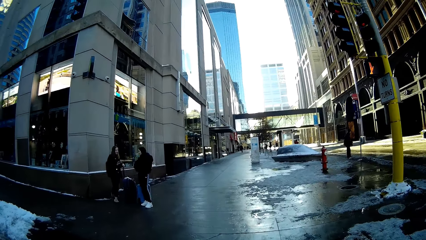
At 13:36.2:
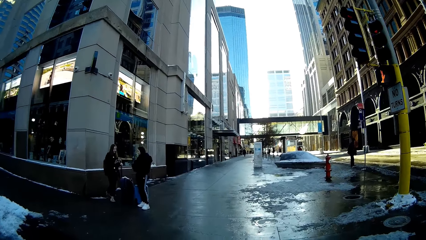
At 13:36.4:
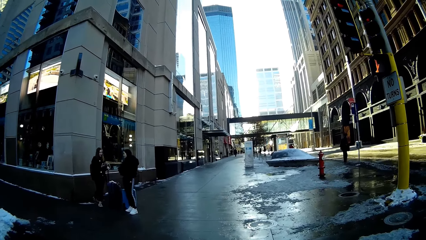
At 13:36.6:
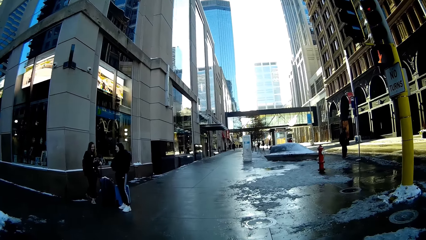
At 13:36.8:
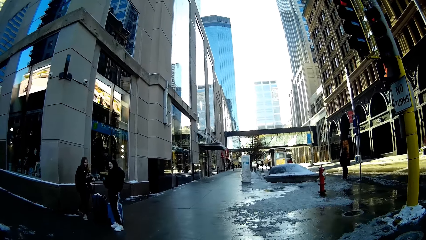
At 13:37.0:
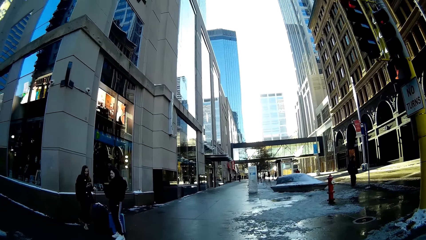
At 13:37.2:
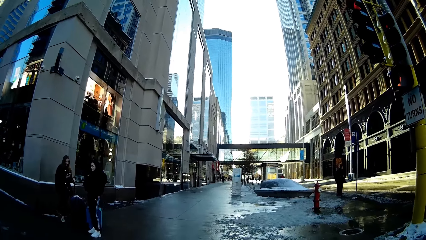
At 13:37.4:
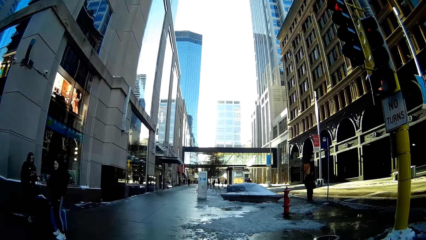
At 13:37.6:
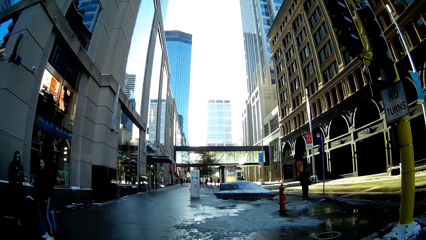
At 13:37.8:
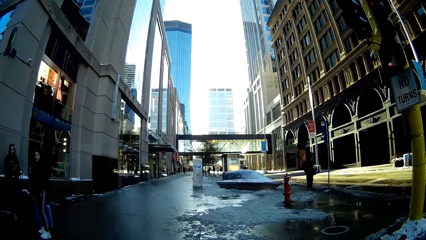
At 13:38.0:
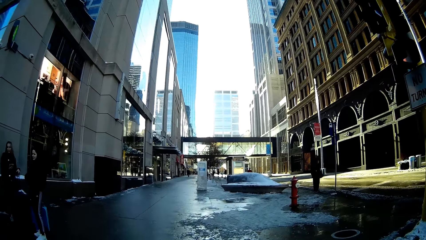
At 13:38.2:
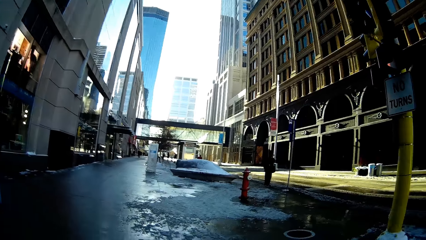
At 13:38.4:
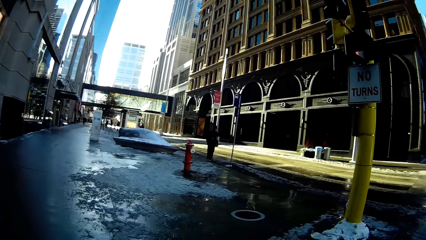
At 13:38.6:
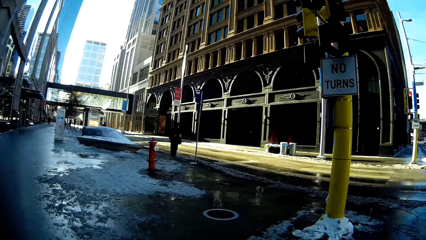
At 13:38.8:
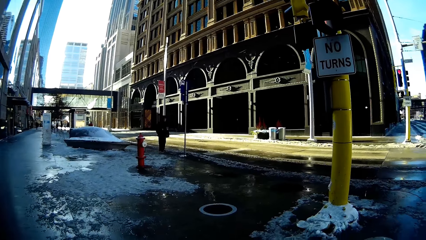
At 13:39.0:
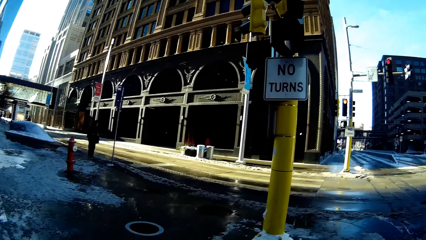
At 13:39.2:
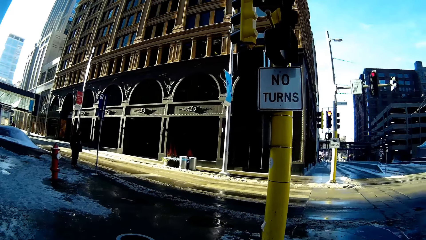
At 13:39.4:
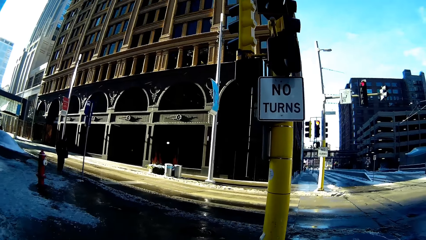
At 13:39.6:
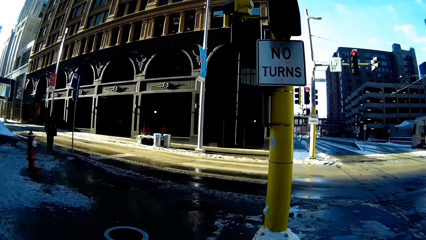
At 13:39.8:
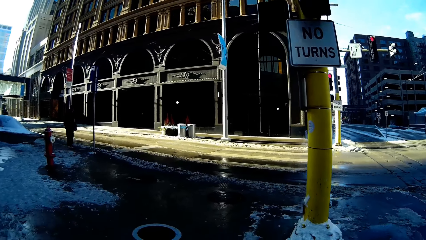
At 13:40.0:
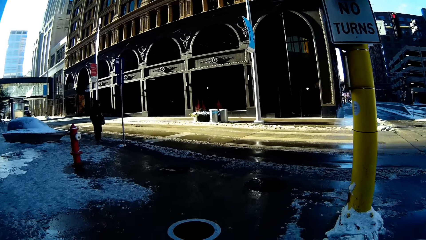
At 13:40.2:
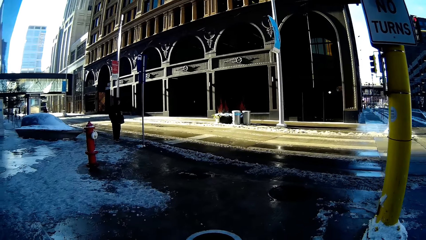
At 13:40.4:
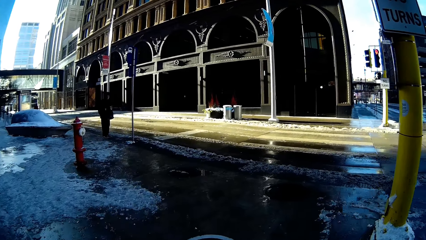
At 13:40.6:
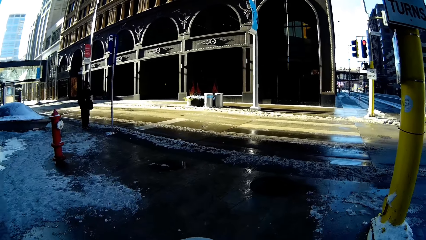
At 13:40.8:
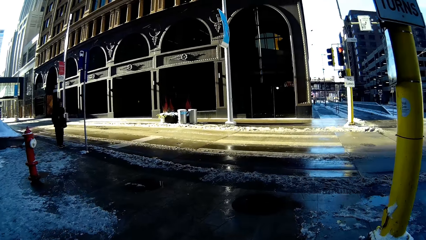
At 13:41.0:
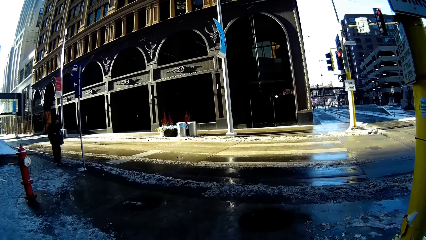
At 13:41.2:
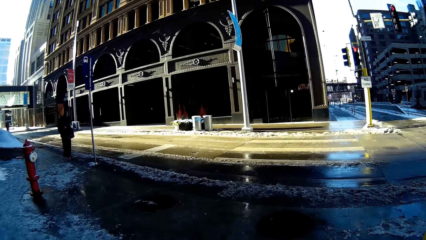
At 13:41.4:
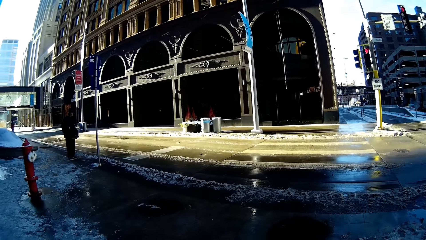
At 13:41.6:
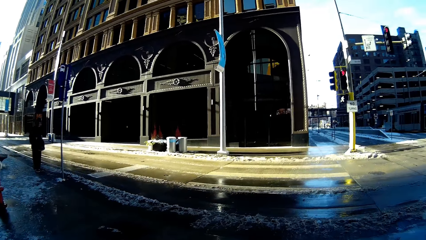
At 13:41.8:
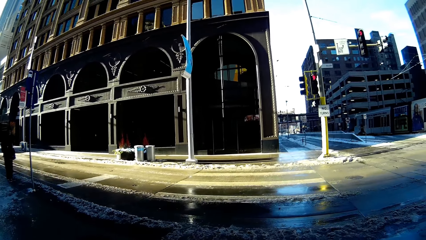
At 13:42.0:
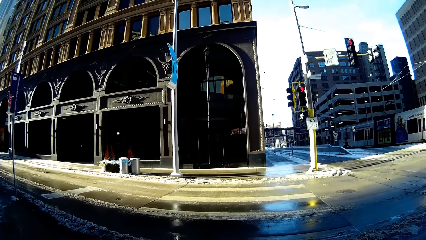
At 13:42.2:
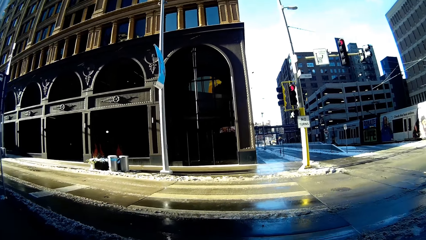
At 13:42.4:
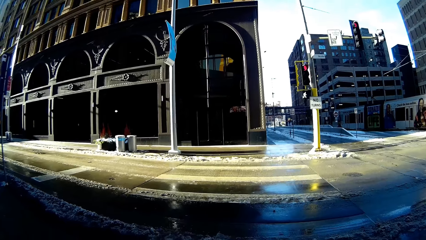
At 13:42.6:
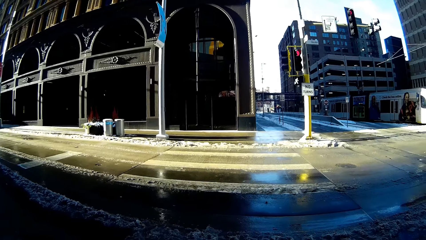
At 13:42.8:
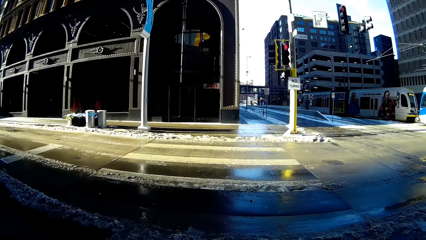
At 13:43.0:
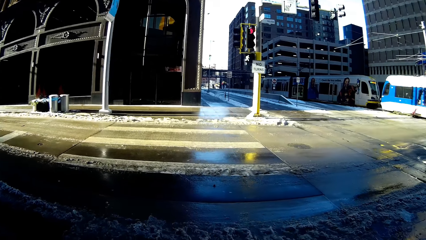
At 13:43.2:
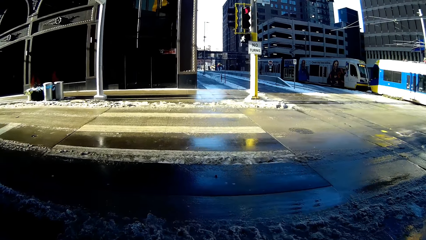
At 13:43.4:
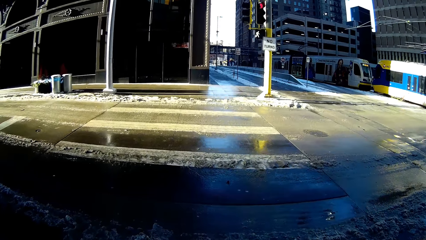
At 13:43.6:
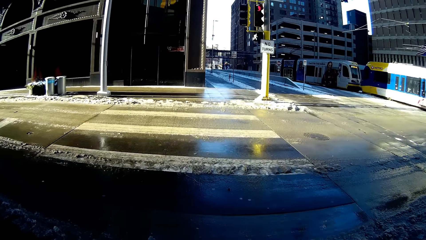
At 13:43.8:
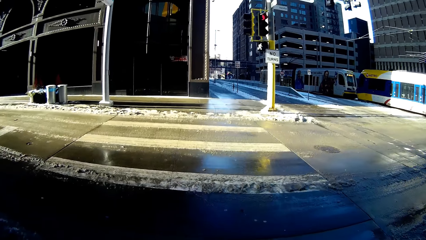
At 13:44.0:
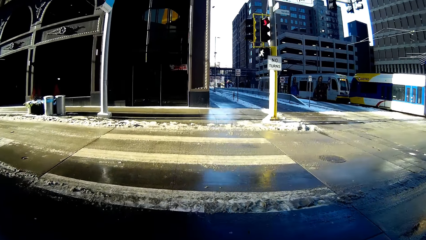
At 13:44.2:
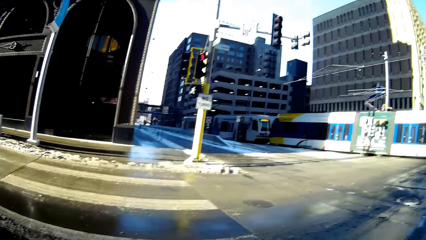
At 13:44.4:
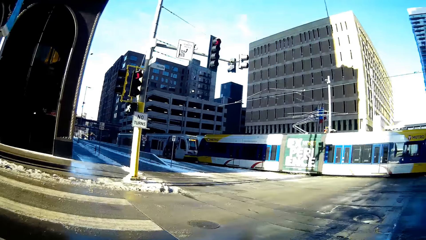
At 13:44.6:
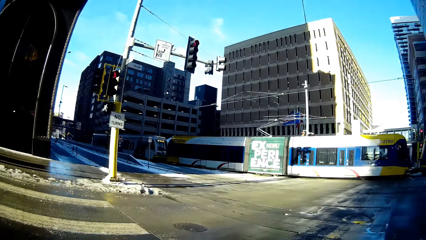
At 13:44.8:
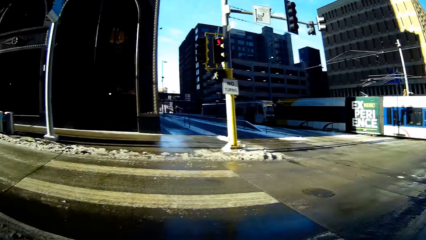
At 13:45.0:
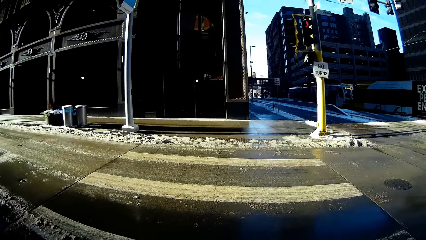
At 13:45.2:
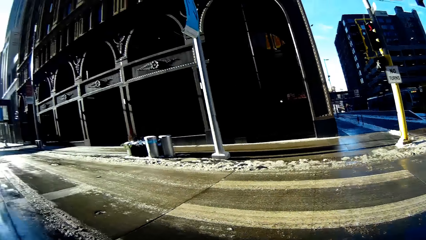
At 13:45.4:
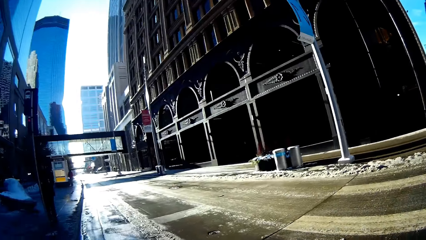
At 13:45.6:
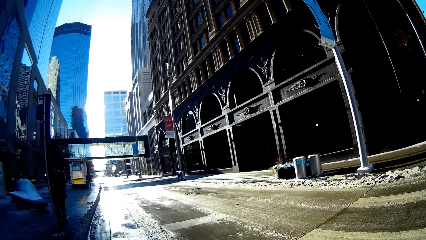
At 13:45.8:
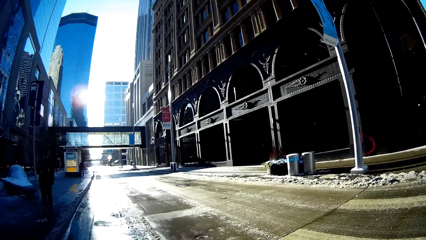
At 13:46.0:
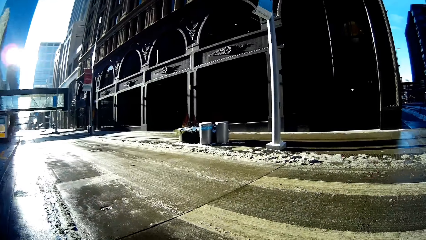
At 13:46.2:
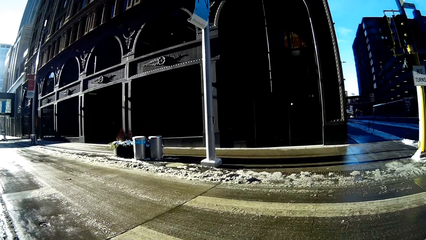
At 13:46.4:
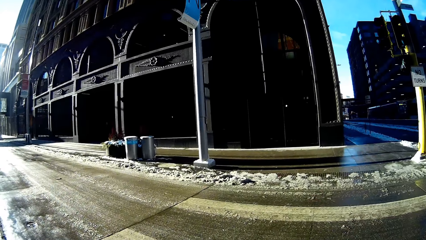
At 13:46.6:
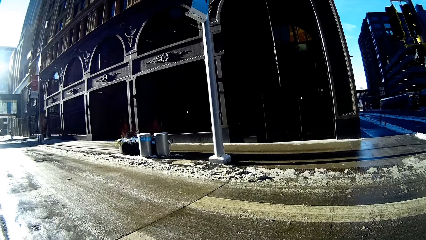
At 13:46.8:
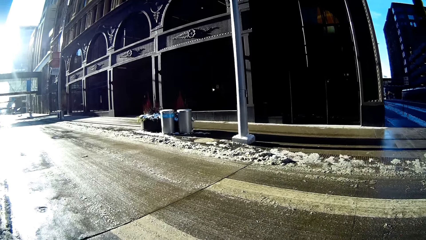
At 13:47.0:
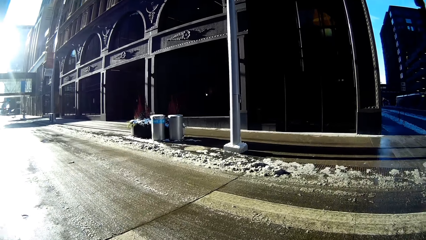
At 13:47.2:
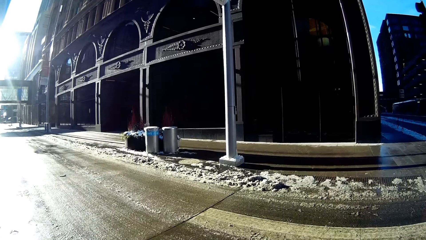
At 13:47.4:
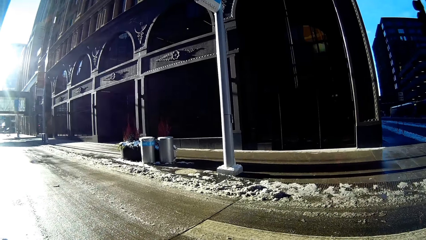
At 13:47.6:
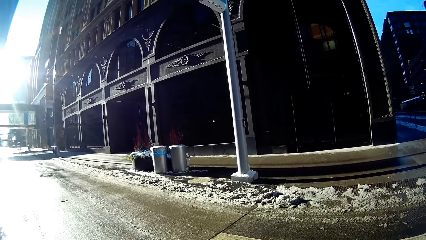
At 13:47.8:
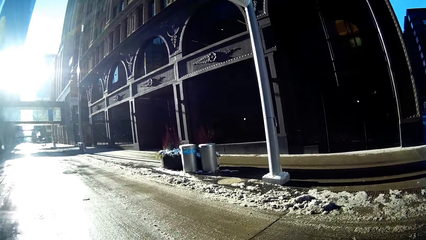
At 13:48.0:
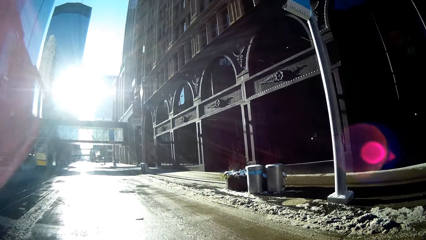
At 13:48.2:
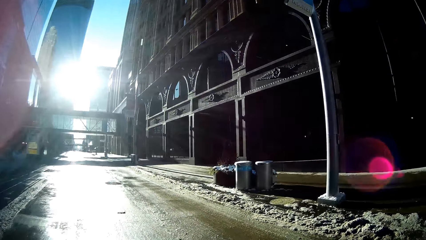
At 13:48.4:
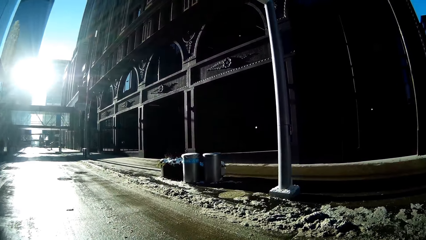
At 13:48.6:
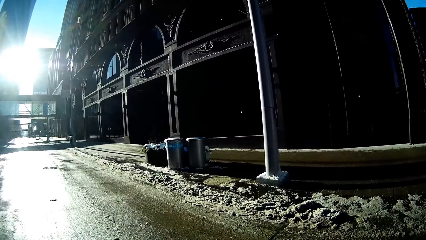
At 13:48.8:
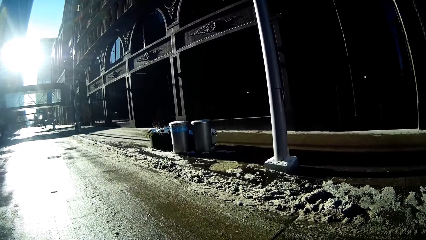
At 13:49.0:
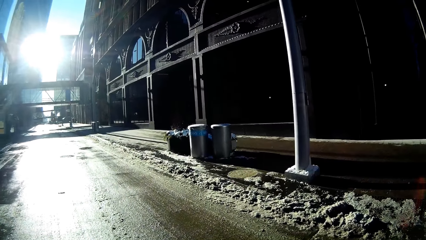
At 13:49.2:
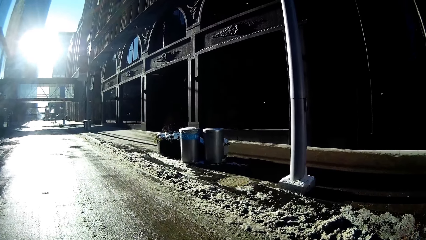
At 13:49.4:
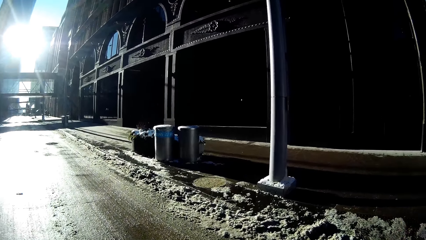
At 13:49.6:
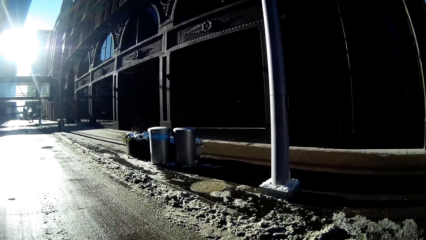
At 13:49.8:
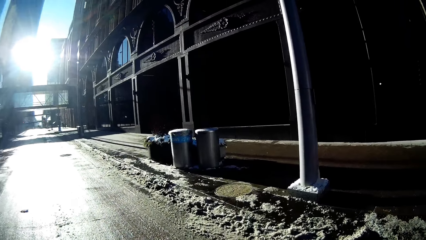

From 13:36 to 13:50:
The camera wearer walks on the sidewalk. They walk towards another street road. They look around.
